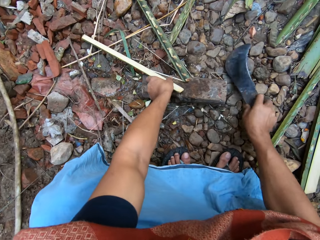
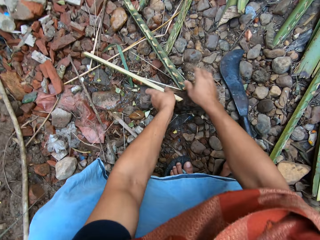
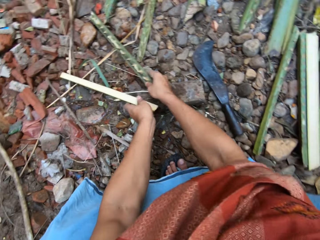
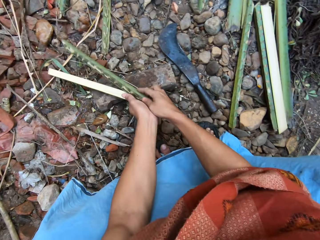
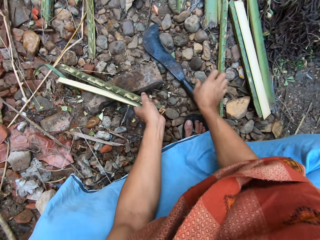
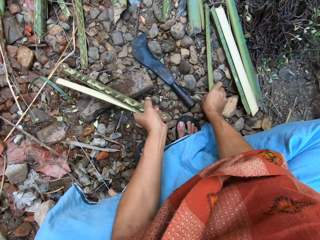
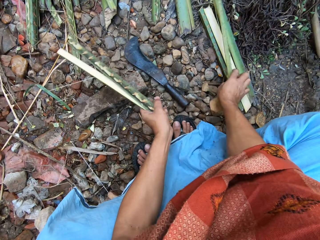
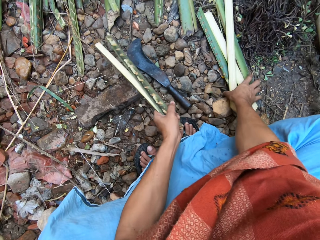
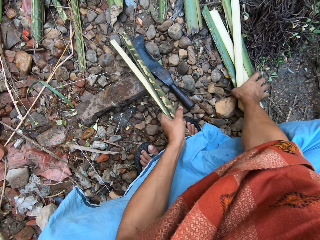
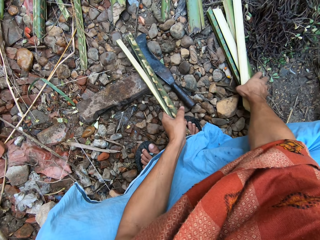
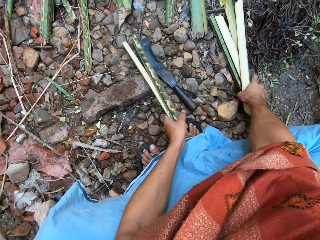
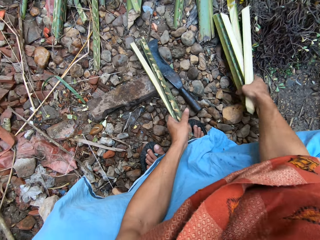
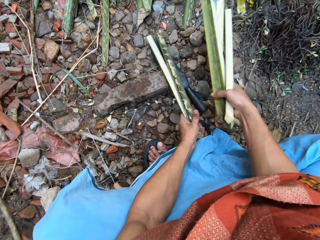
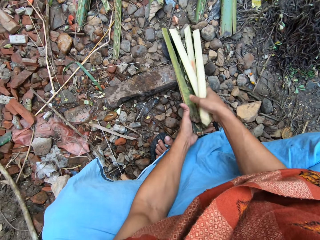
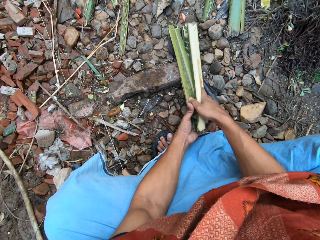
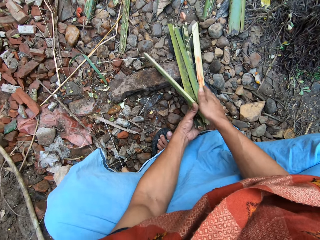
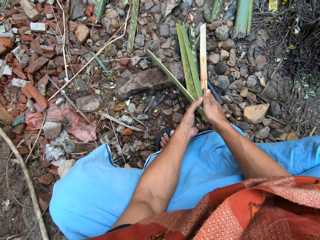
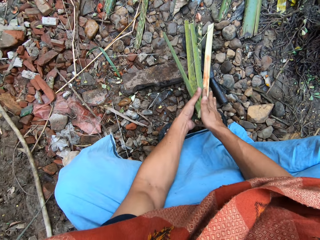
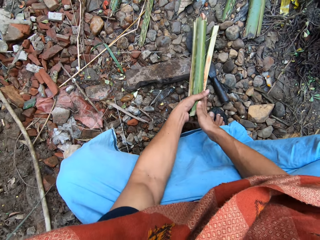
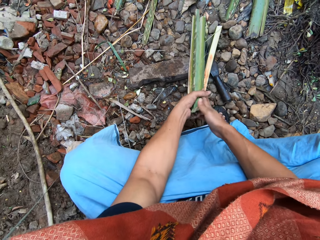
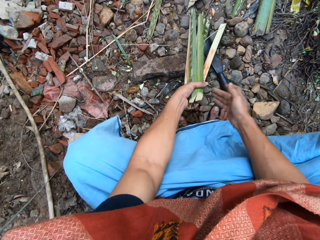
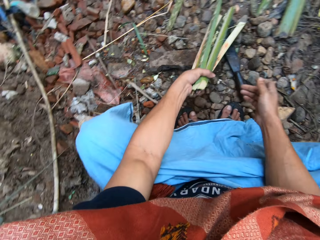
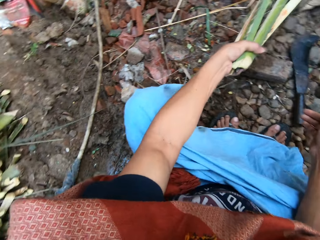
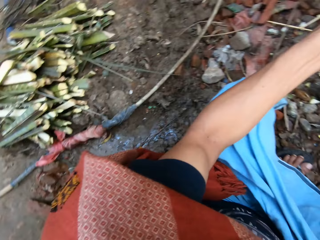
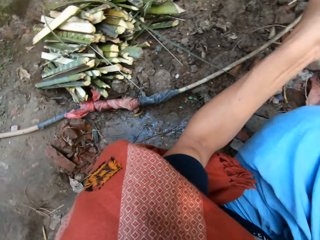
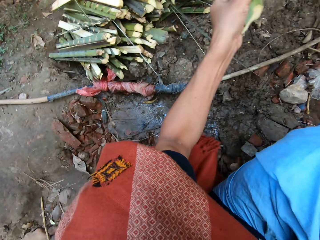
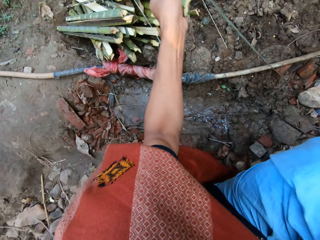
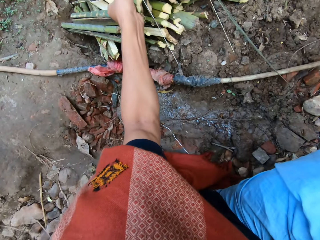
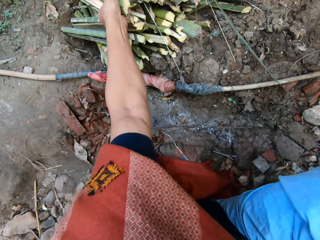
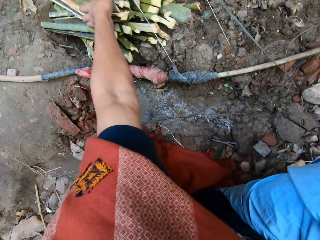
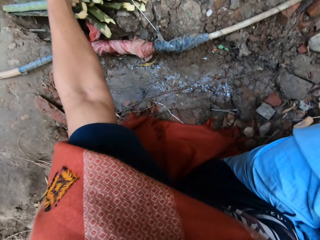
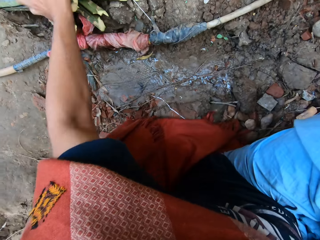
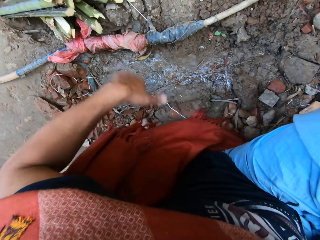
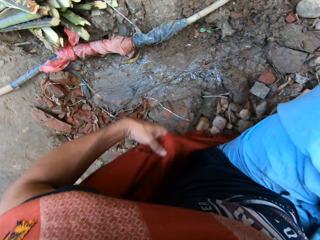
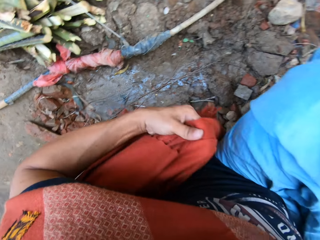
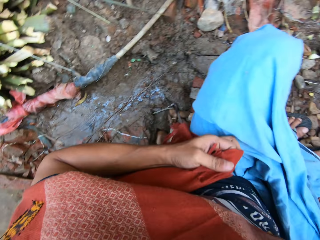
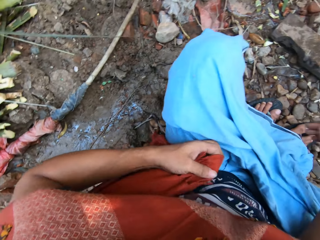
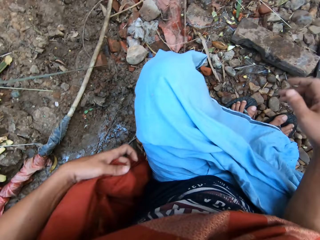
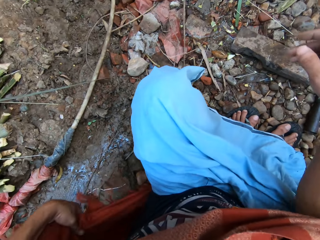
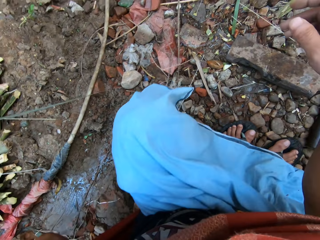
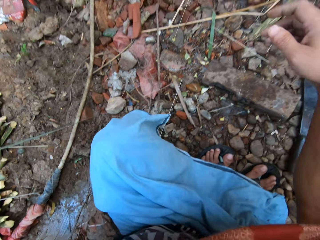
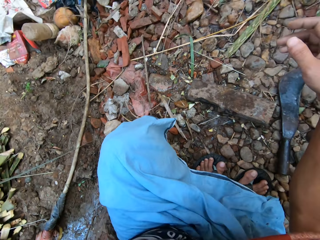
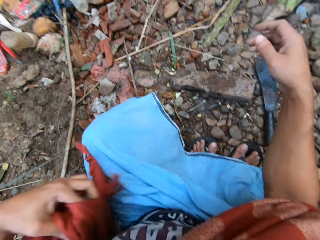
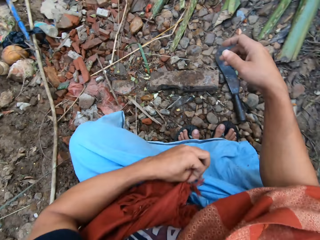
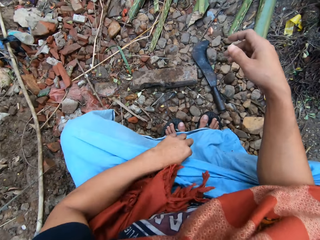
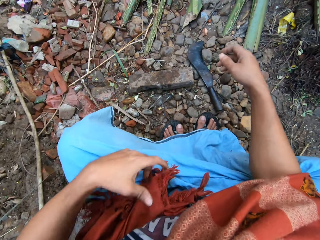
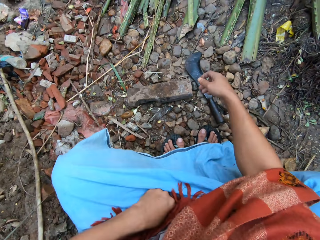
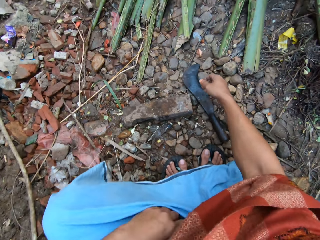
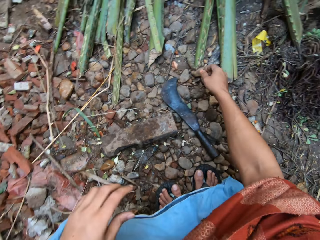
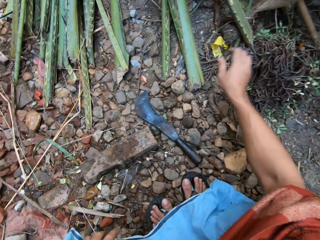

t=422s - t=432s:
The camera wearer gathers the split bamboo with both hands. He drops the split bamboo on the pile of bamboo with his left hand. He adjusts his shirt with his left hand.

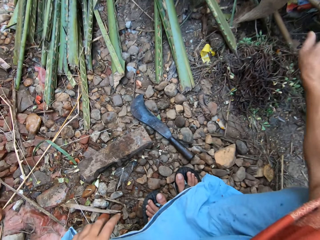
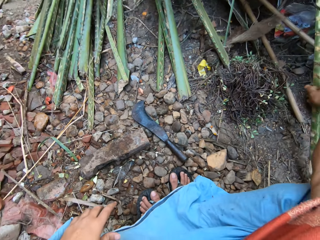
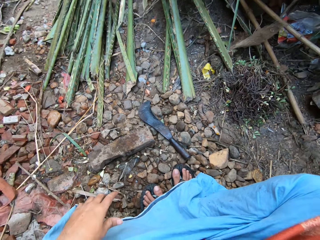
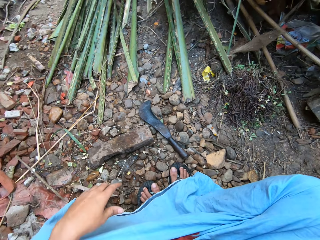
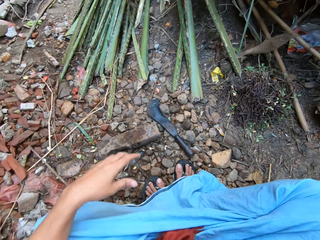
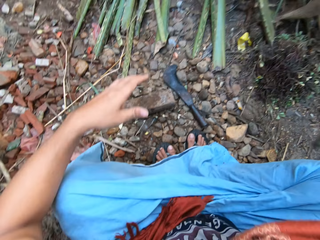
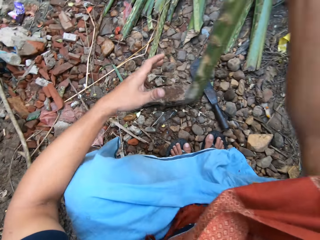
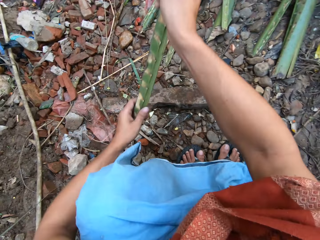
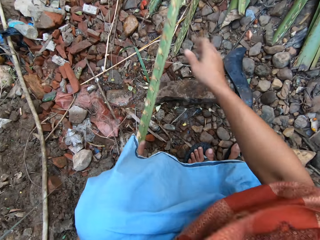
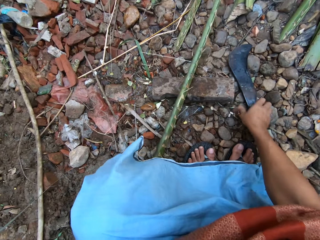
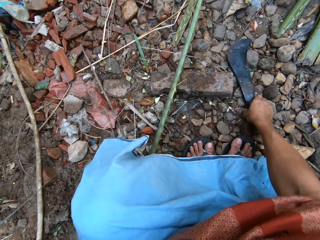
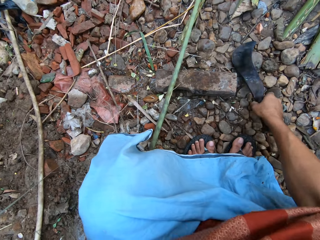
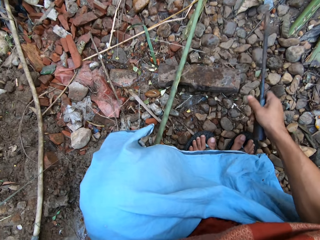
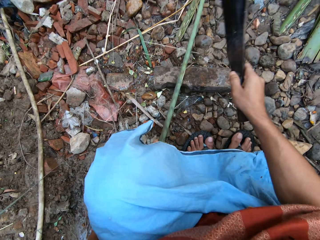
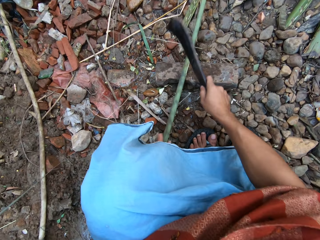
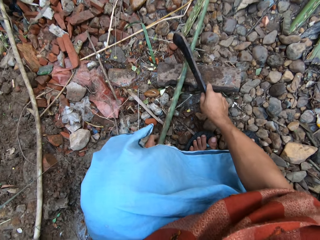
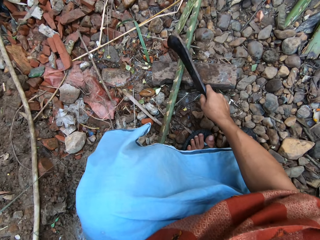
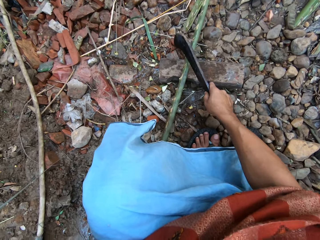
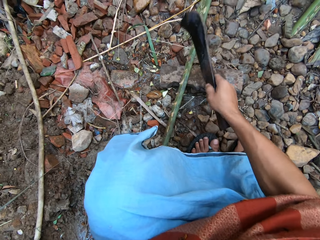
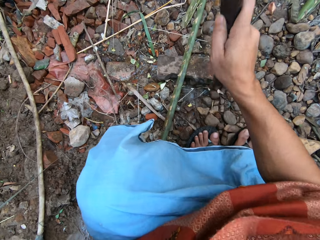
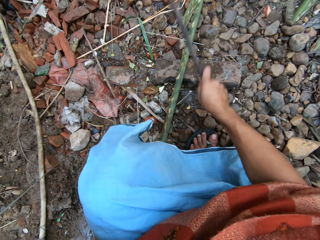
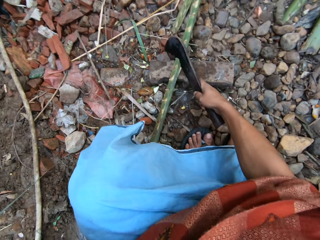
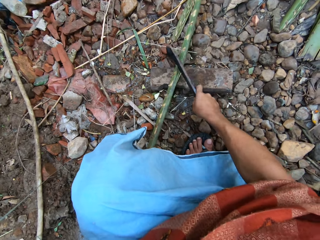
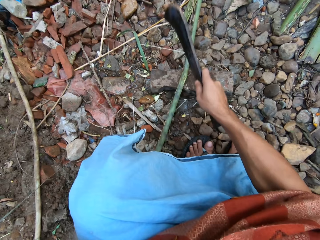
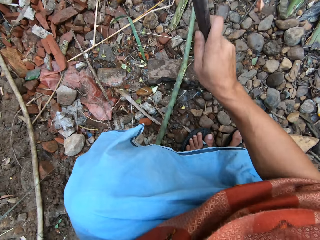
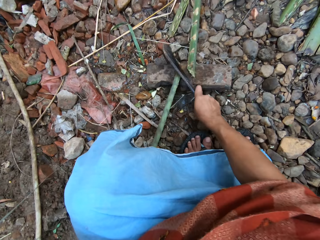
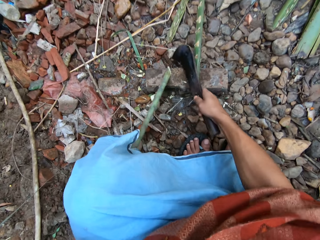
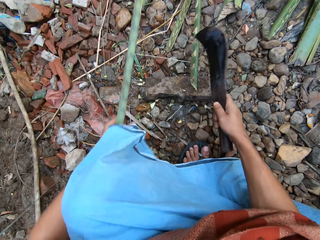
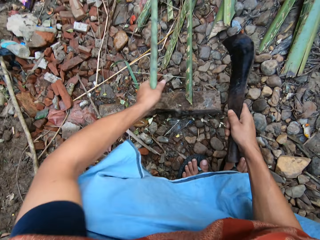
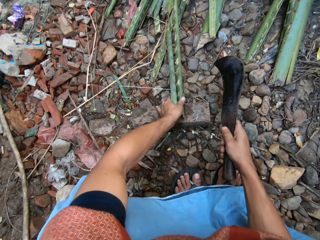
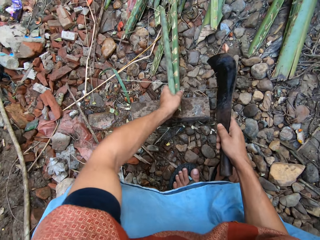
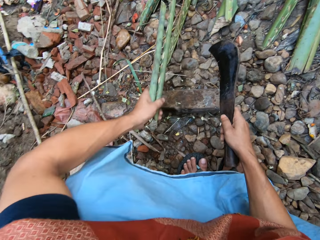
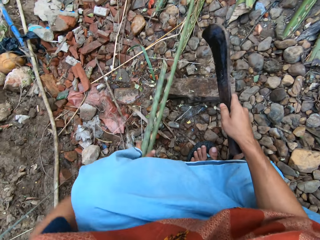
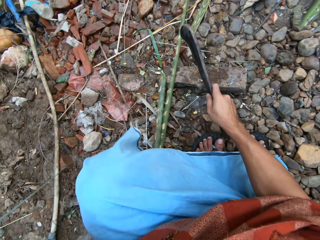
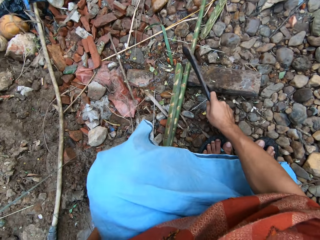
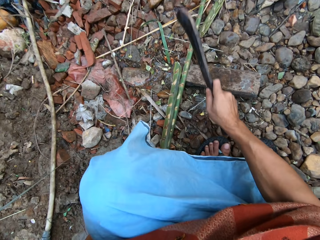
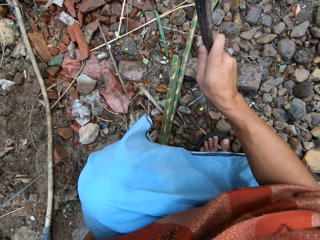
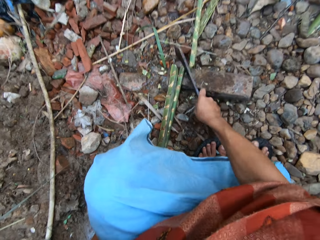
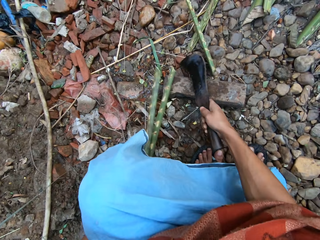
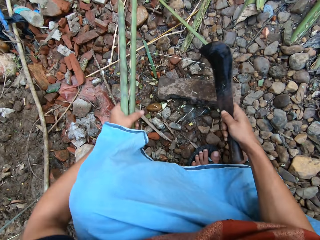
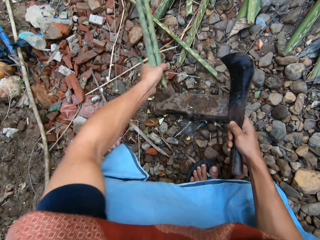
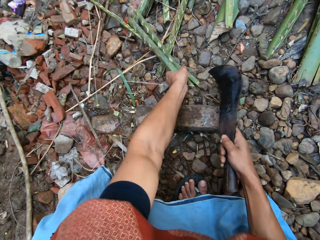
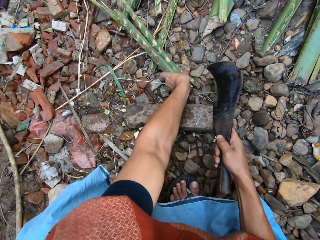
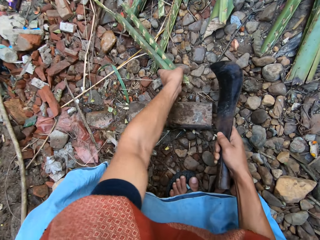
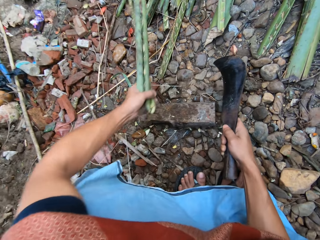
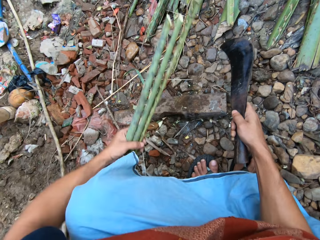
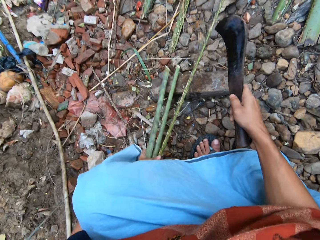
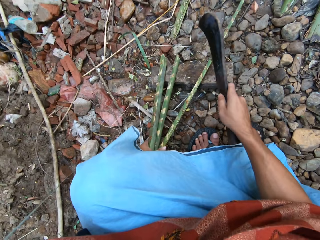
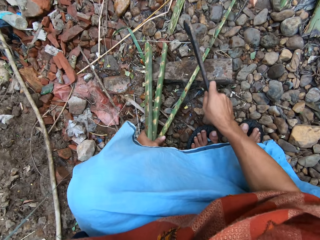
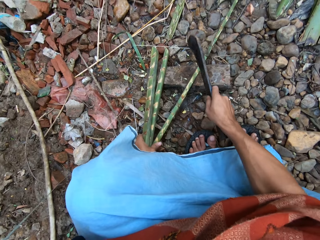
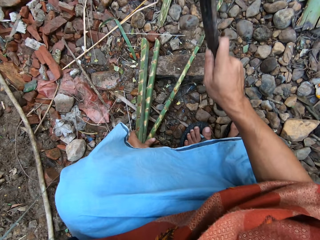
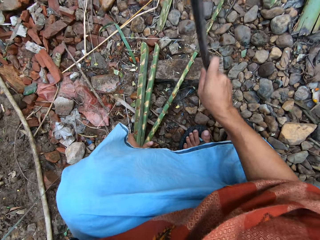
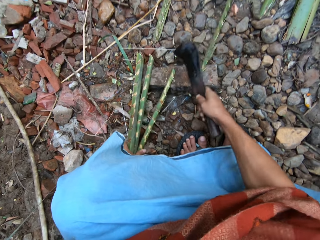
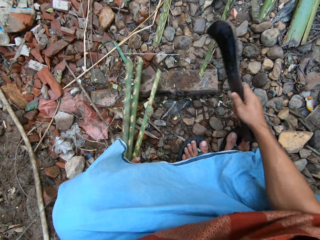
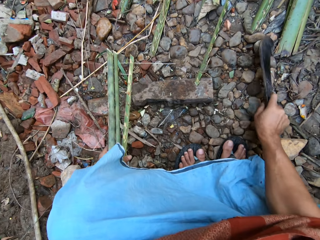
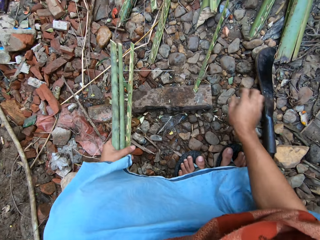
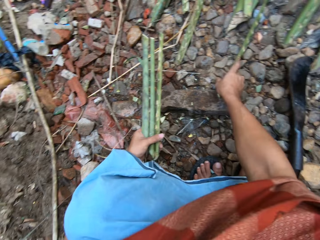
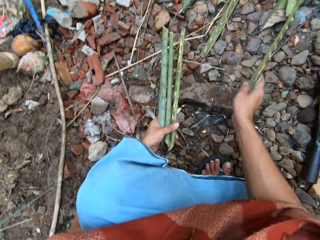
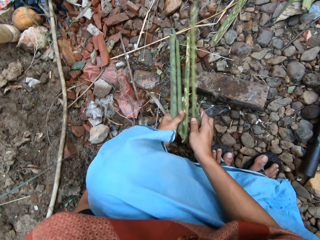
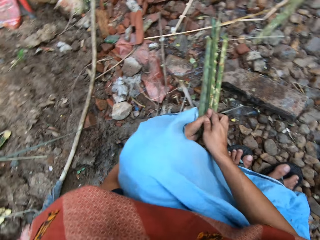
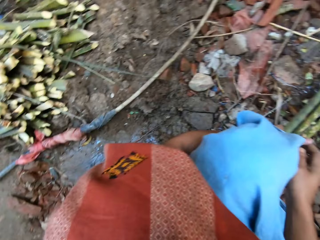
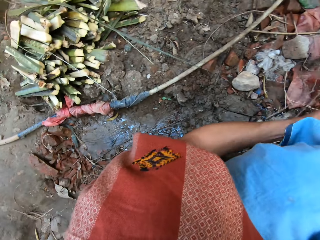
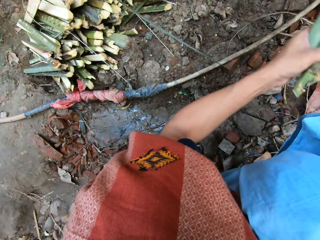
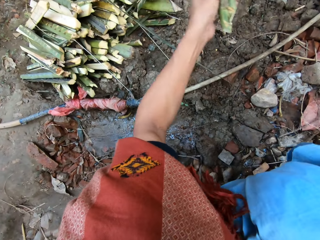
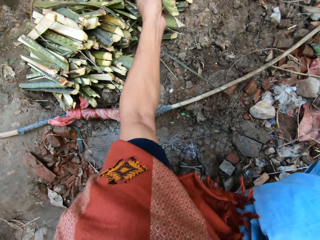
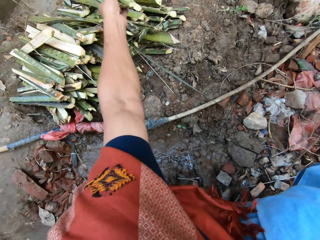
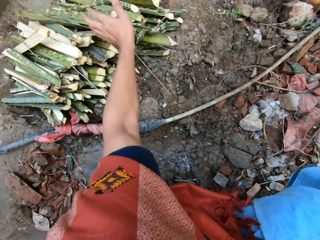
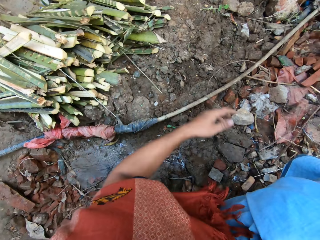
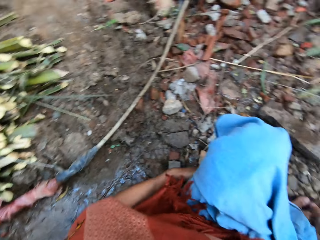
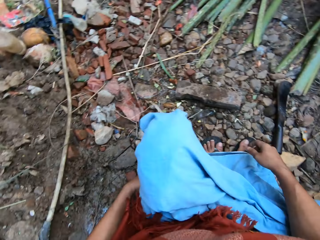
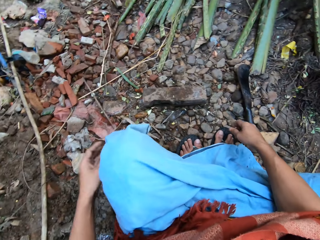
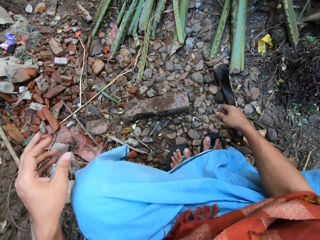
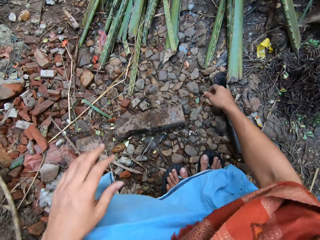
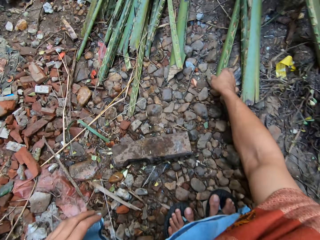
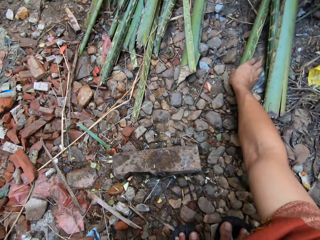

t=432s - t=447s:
The camera wearer picks up another bamboo from the bunch of bamboo with his right hand. He takes the machete or pruning knife. He cuts the long bamboo into pieces on the cutting block with the pruning knife in his right hand. He adjusts the long bamboo with his left hand. He cuts the long bamboo on the cutting block with the pruning knife in his right hand. He adjusts the long bamboo with his left hand. He cuts the long bamboo on the cutting block with the pruning knife in his right hand. He puts the machete on the ground. He gathers the short bamboo with both hands, and drops the short bamboo on the pile of bamboo with his left hand.
